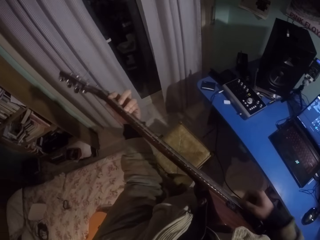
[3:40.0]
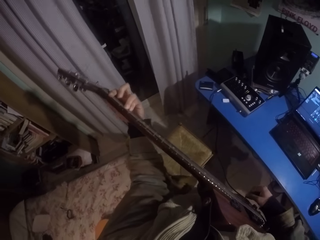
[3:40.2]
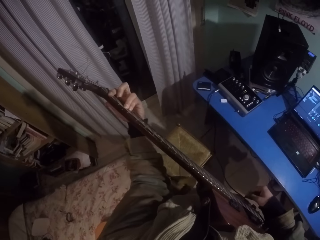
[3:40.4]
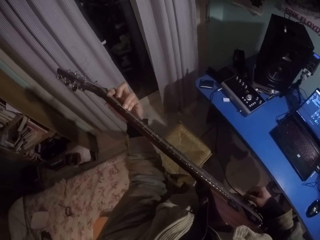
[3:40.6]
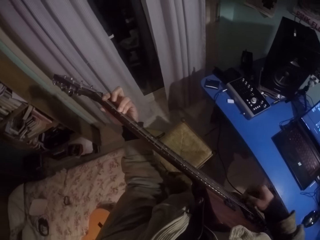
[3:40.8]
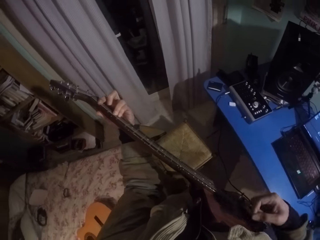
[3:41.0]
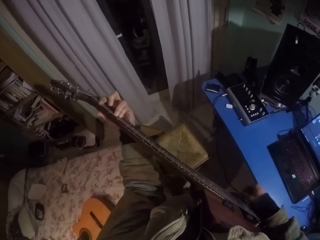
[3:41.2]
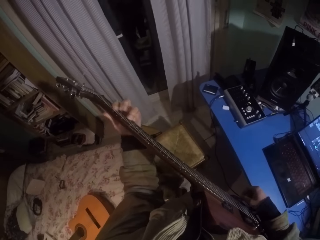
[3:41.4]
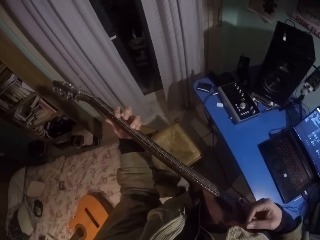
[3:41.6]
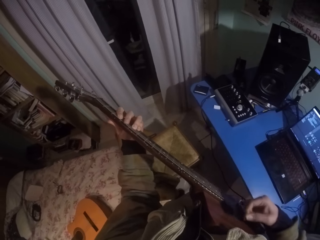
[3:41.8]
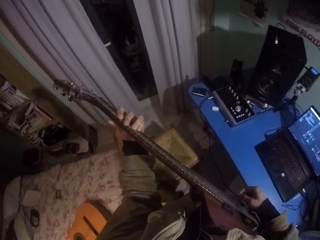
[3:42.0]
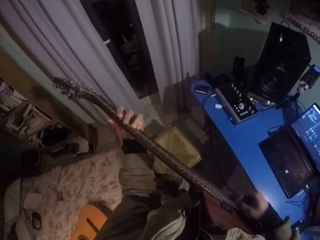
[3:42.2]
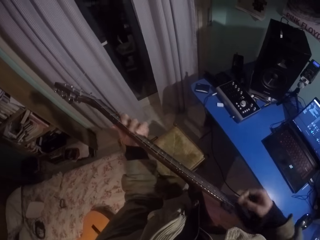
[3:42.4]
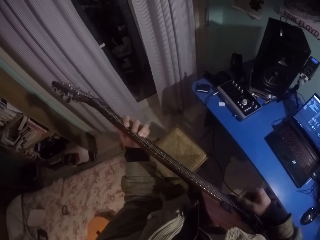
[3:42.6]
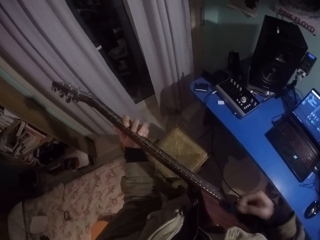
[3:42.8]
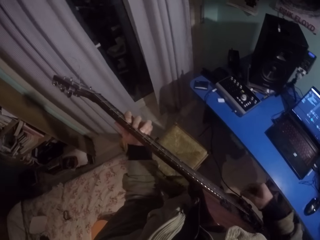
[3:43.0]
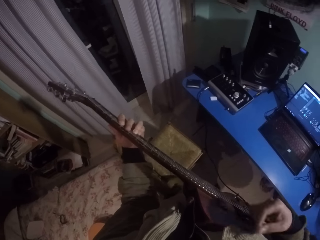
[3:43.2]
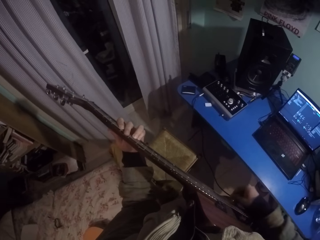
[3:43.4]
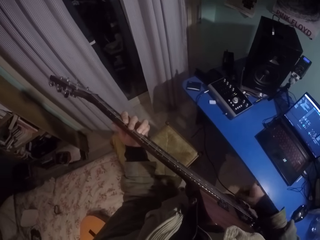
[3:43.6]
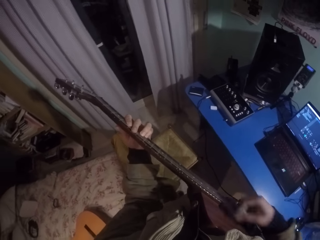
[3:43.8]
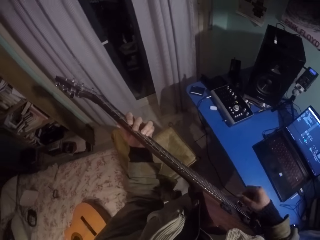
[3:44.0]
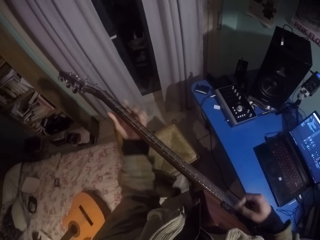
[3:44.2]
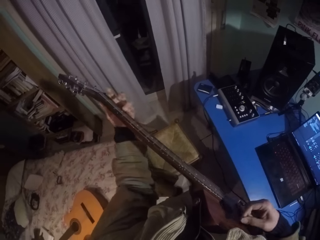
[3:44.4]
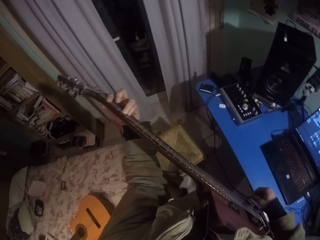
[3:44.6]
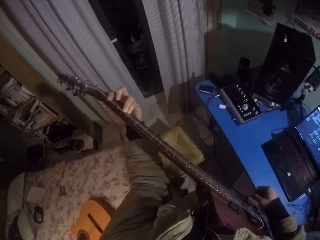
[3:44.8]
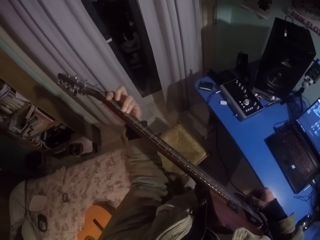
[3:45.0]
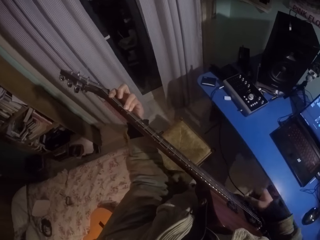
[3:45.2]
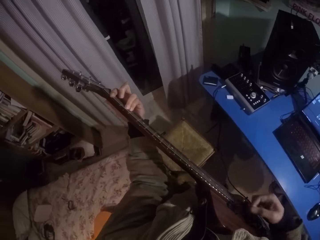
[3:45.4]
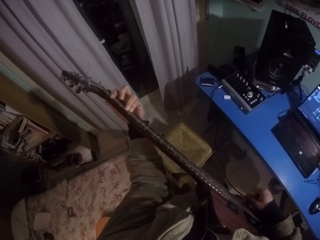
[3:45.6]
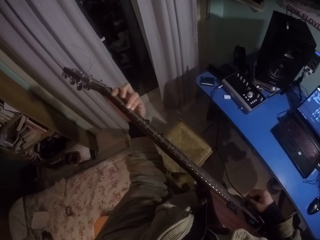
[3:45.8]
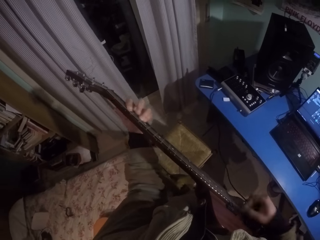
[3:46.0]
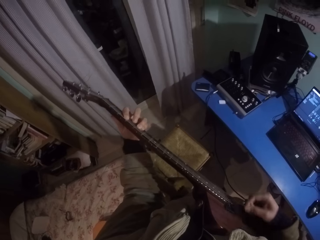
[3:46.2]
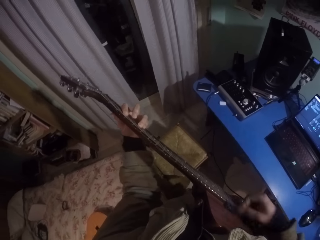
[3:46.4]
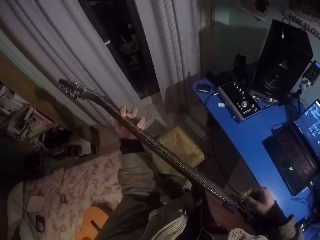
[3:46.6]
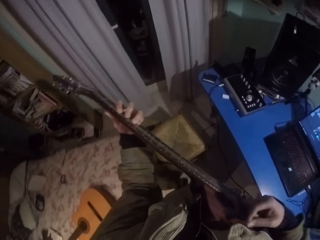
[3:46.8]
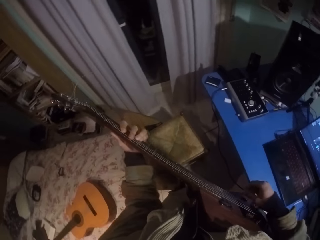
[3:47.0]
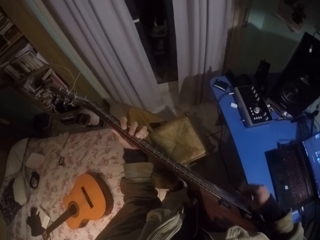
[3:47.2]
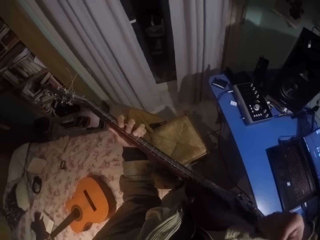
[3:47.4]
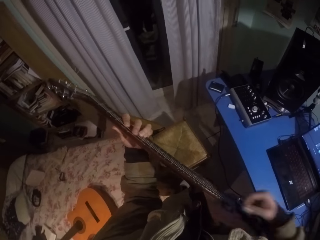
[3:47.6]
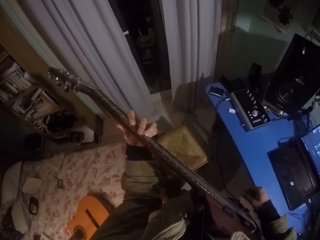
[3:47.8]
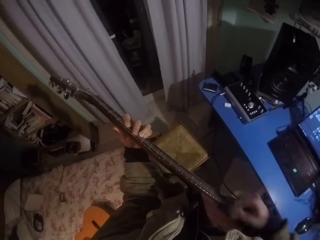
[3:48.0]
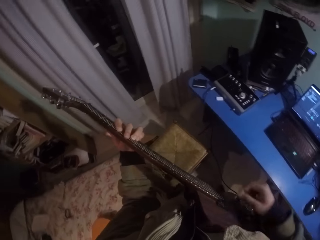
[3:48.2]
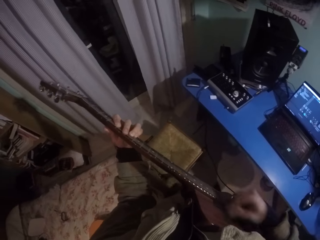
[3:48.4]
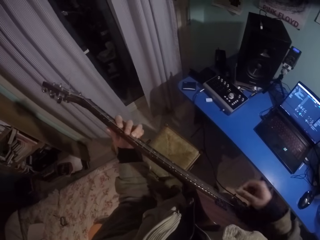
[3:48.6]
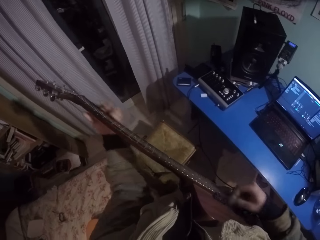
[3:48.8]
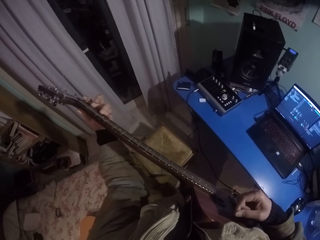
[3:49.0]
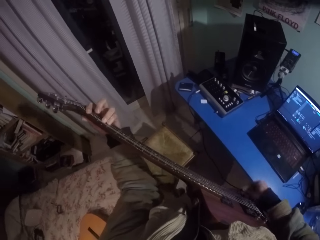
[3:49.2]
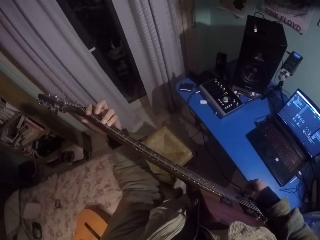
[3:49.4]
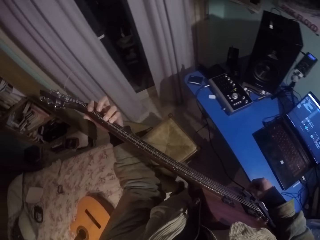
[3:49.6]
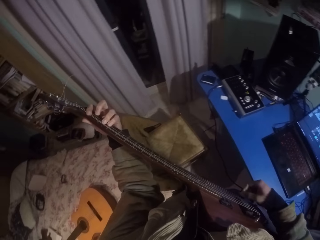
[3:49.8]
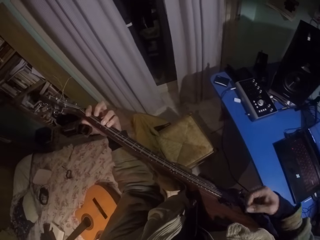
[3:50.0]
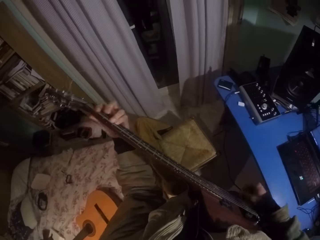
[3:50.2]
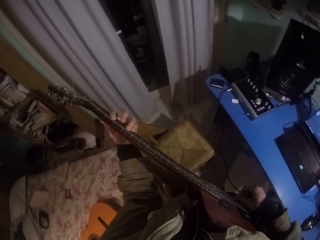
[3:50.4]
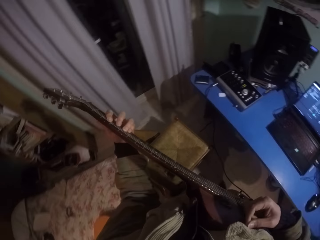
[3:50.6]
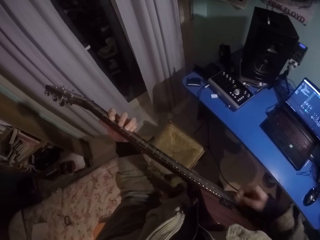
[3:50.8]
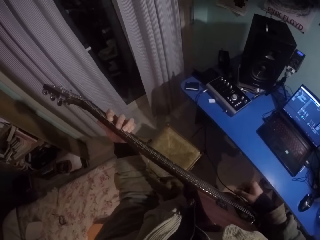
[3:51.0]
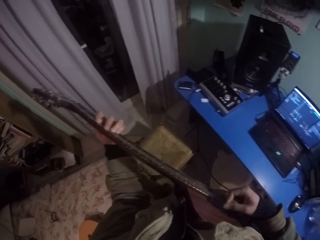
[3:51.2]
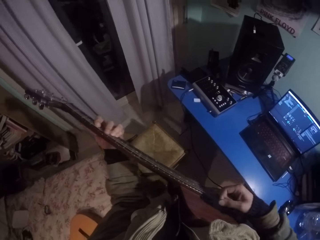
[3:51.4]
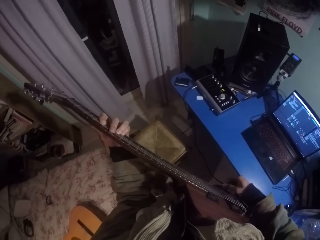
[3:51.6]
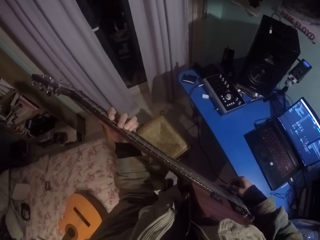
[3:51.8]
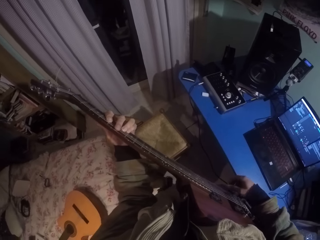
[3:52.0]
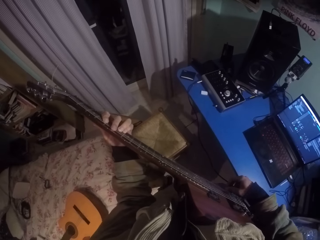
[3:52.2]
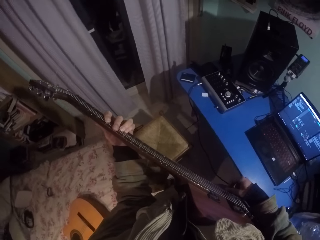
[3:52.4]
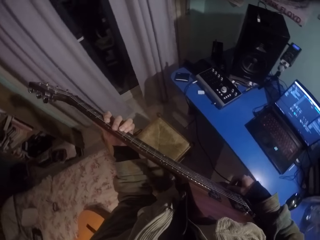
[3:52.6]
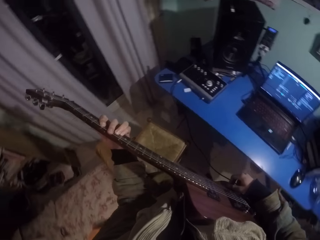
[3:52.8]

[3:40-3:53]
The camera wearer moves his left hand to the other side of the fretboard. He moves his right hand on the frets. He moves his left hand downwards on the fretboard. He moves his right hand on the frets. He moves his left hand downwards on the fretboard. He moves his right hand on the frets. He moves his left hand upwards on the fretboard. He moves his right hand on the frets. He moves his left hand downwards on the fretboard. He moves his right hand on the frets. He moves his left hand downwards on the fretboard. He moves his right hand on the frets.

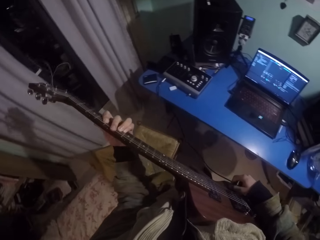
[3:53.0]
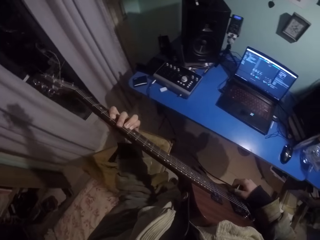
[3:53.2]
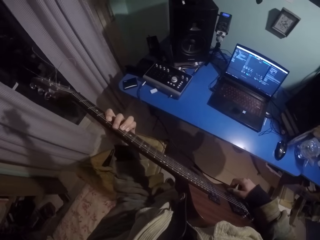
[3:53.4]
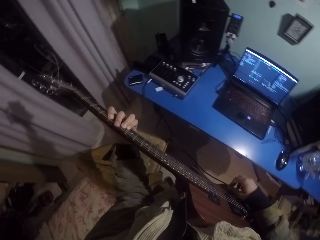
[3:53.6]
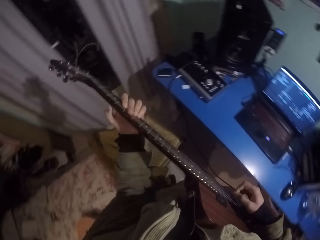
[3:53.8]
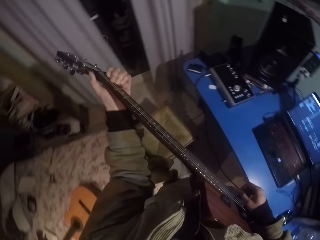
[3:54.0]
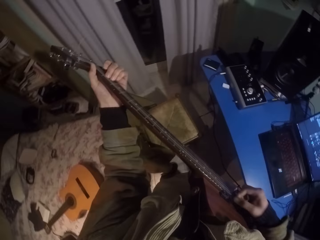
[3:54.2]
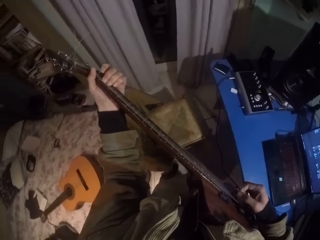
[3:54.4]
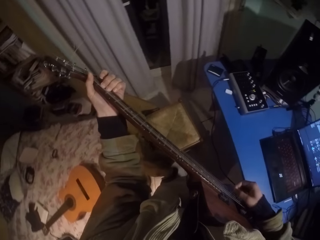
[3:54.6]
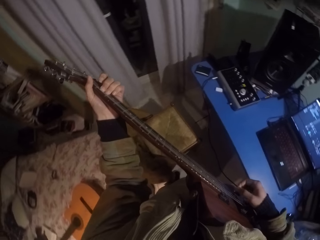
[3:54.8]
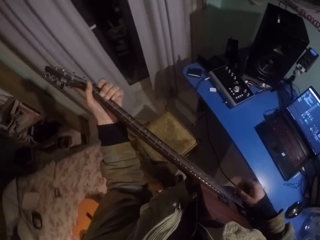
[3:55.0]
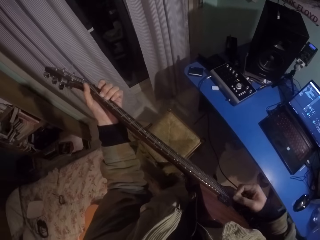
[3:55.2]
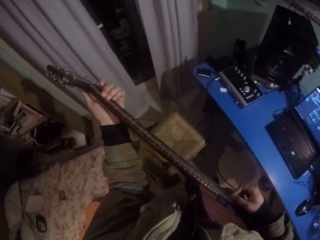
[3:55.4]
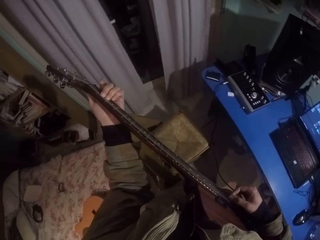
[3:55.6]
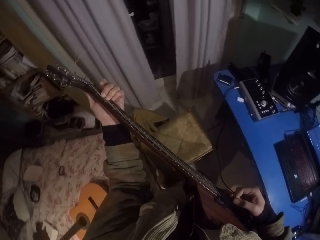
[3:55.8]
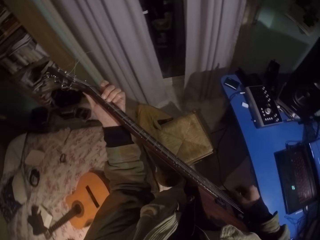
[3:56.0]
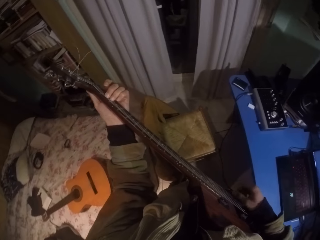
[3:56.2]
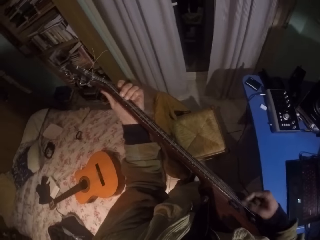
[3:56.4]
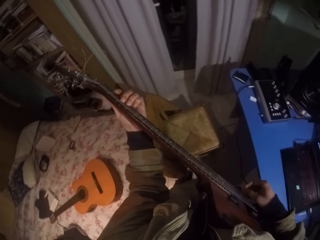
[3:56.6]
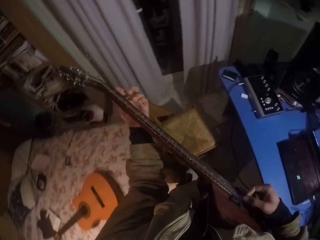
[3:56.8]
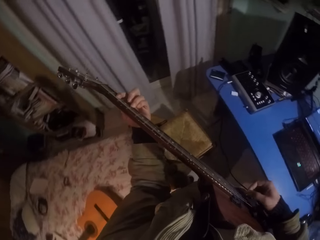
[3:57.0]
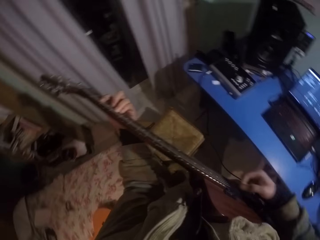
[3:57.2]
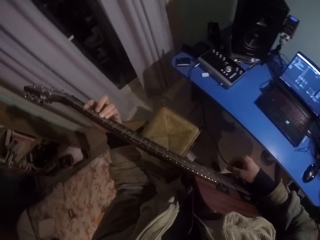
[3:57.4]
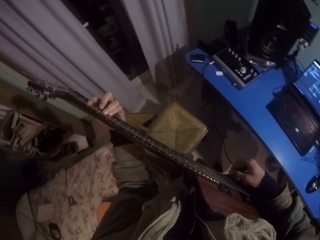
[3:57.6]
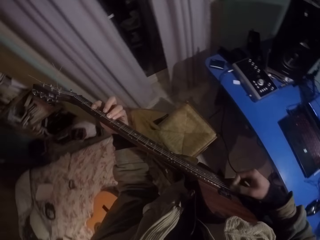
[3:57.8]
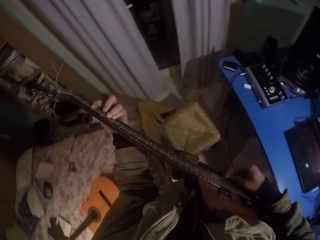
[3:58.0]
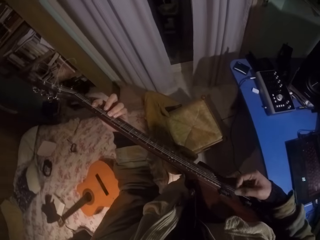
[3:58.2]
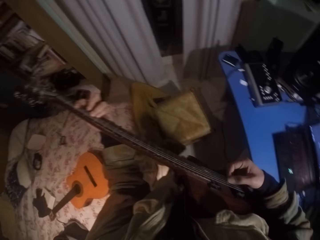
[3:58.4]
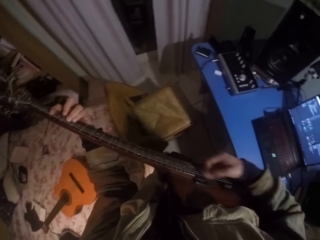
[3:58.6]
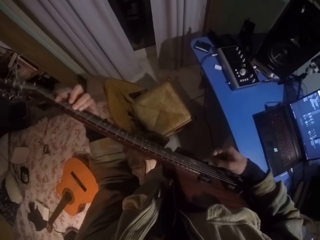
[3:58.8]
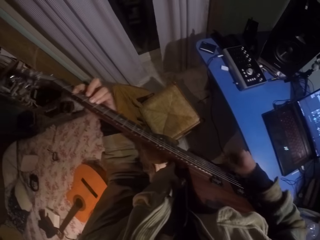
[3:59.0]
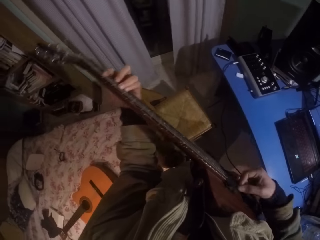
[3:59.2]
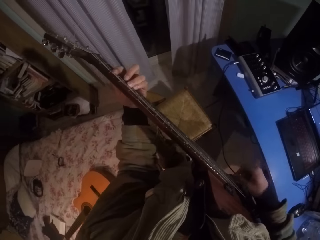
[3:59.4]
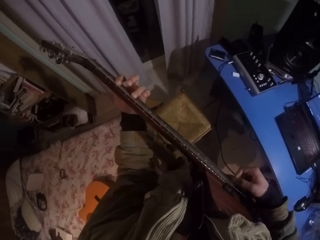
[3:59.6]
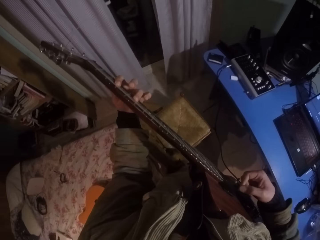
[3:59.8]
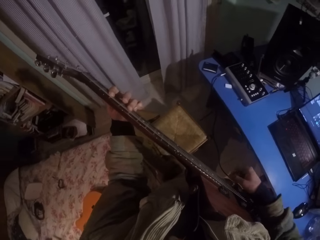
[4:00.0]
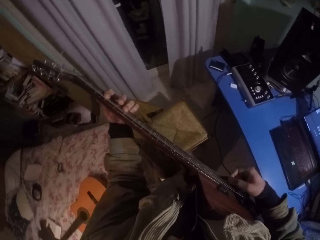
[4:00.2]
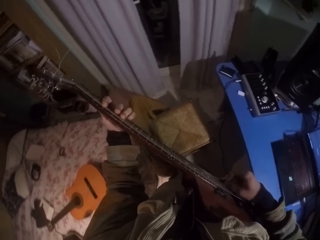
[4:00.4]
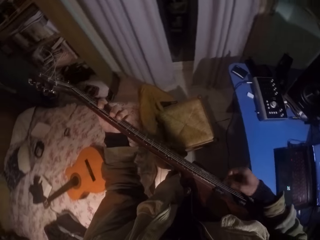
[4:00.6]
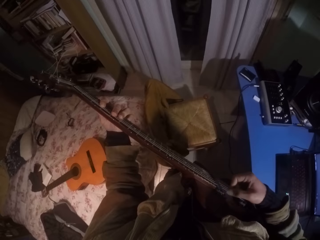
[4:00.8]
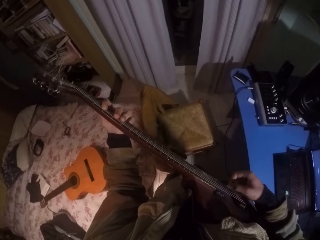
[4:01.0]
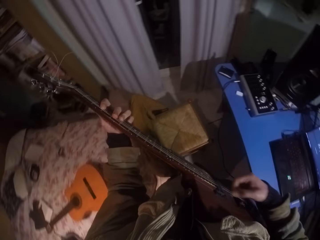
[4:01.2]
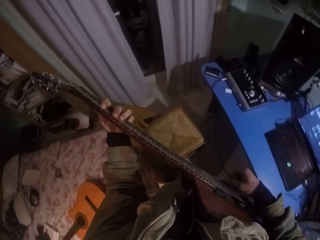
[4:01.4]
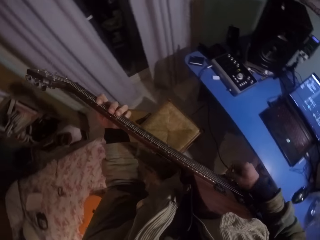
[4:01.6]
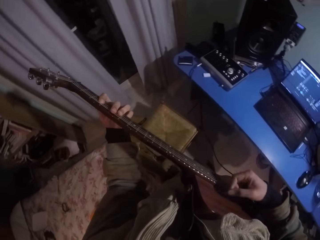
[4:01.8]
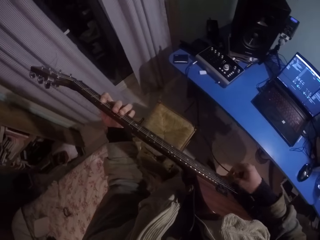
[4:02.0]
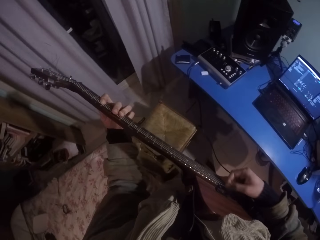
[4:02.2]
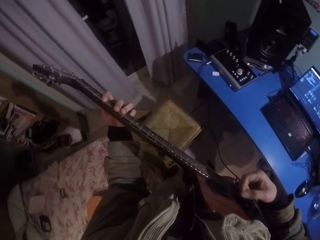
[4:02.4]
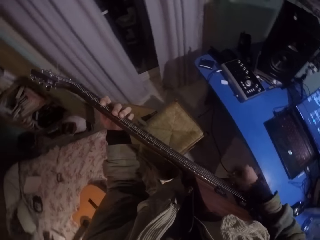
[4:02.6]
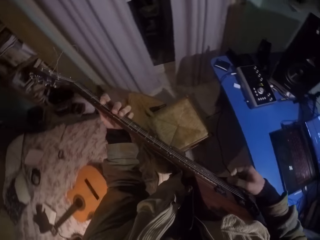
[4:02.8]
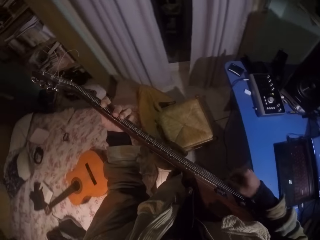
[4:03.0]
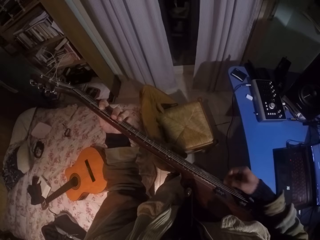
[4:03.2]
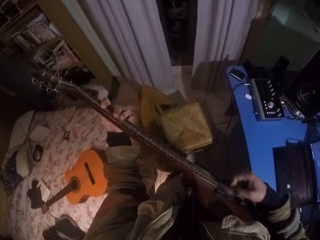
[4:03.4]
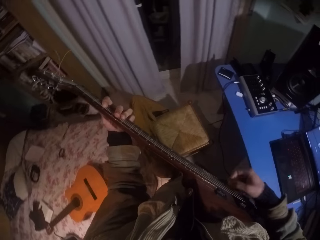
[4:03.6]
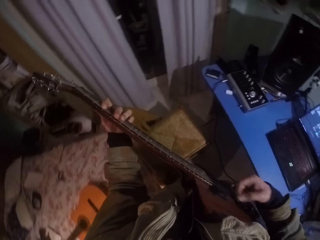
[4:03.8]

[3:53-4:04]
The camera wearer moves his left hand upwards on the fretboard. He moves his right hand on the frets. He moves his left hand downwards on the fretboard. He moves his right hand on the frets. He moves his left hand to the other side of the fretboard. He moves his right hand on the frets.
